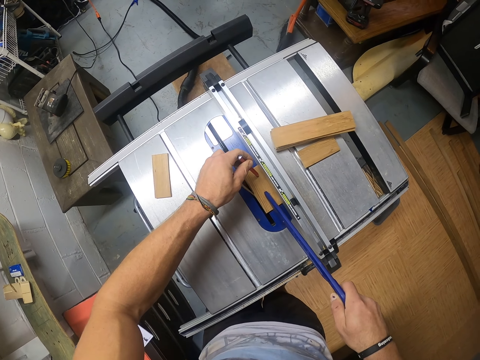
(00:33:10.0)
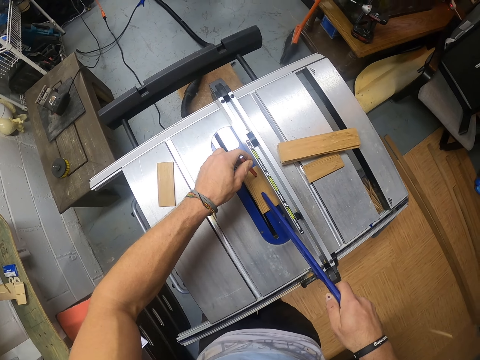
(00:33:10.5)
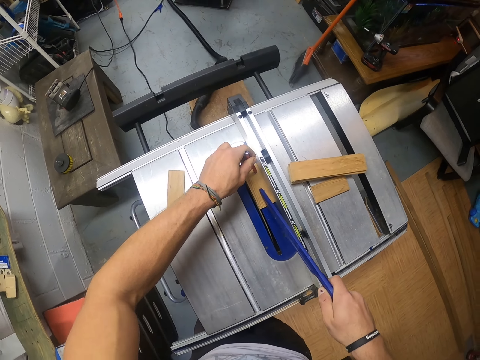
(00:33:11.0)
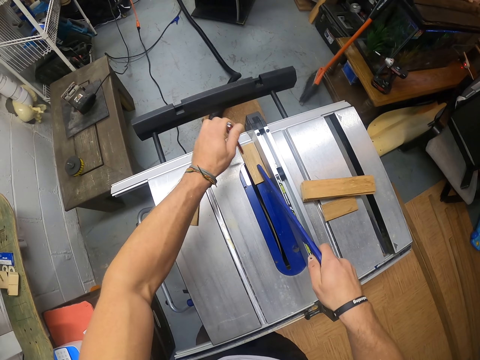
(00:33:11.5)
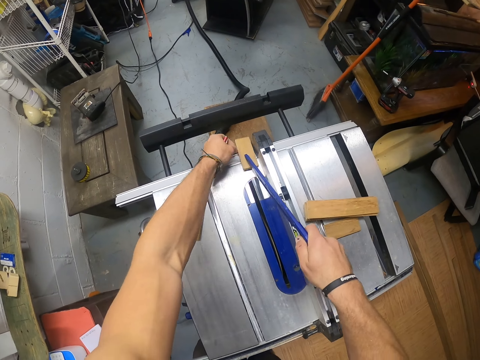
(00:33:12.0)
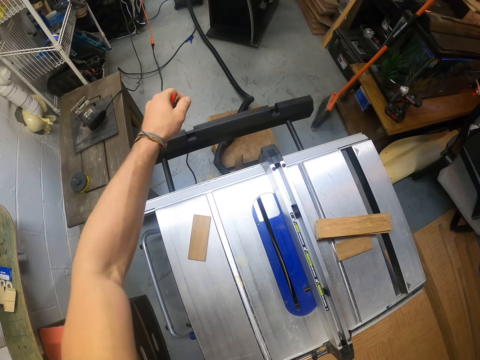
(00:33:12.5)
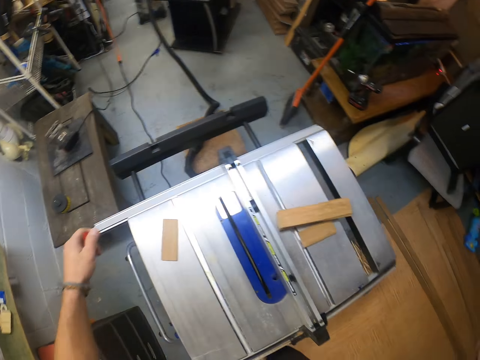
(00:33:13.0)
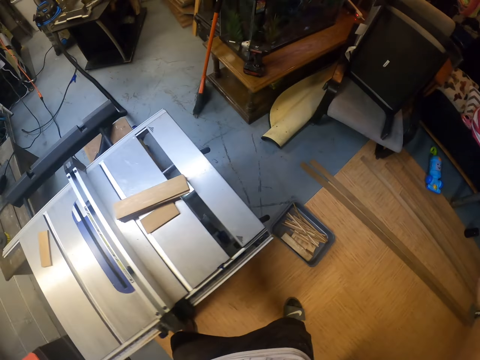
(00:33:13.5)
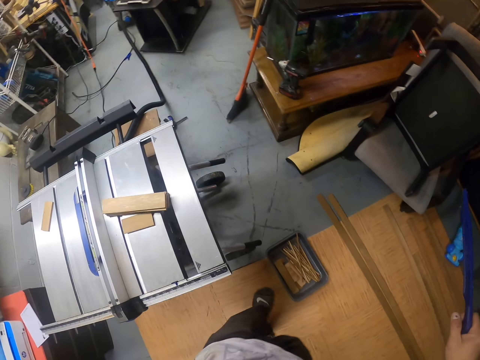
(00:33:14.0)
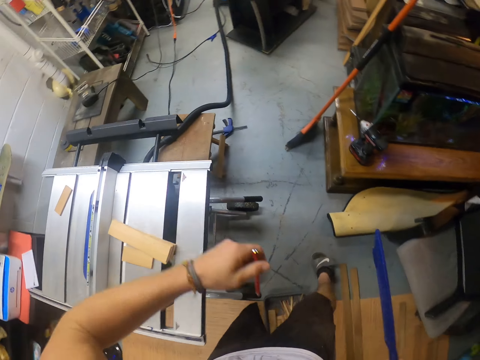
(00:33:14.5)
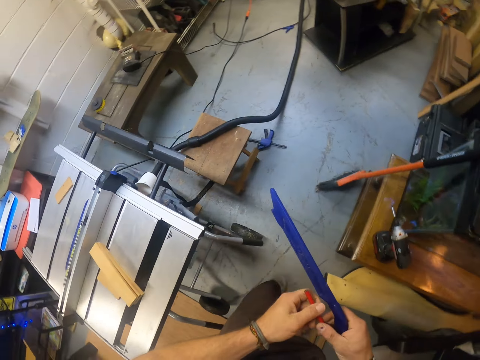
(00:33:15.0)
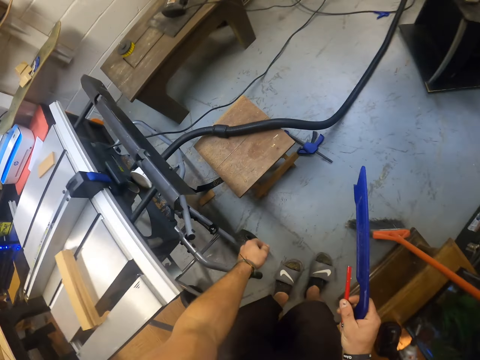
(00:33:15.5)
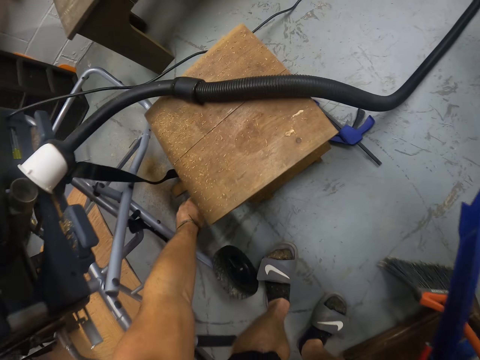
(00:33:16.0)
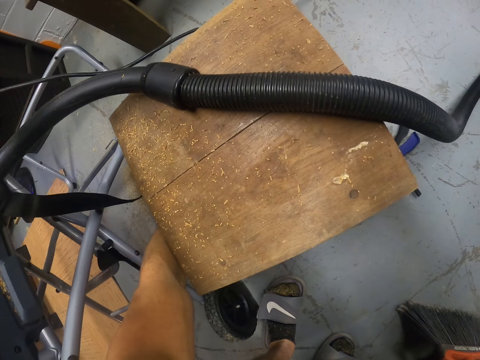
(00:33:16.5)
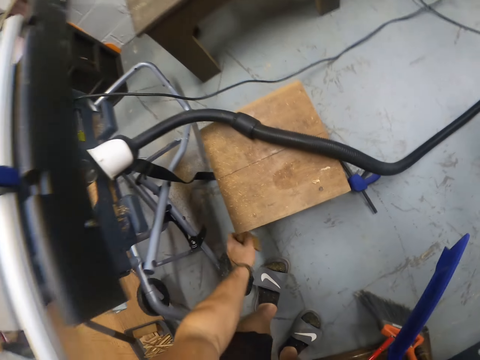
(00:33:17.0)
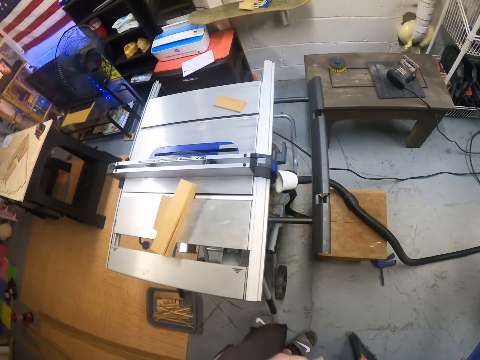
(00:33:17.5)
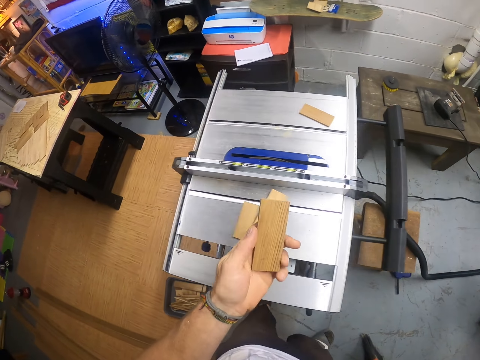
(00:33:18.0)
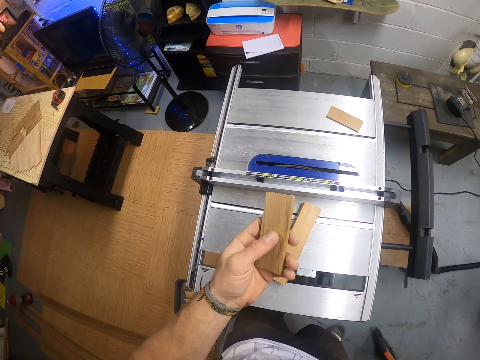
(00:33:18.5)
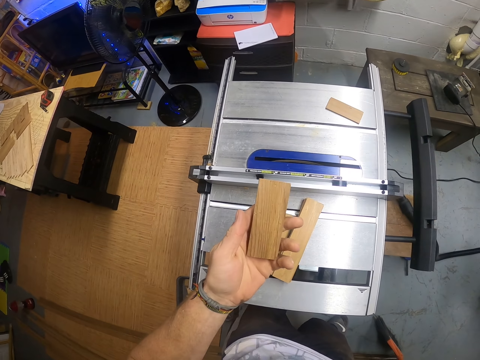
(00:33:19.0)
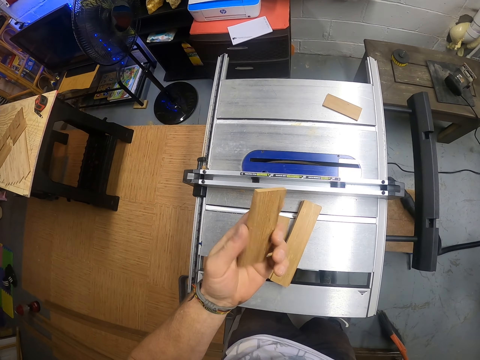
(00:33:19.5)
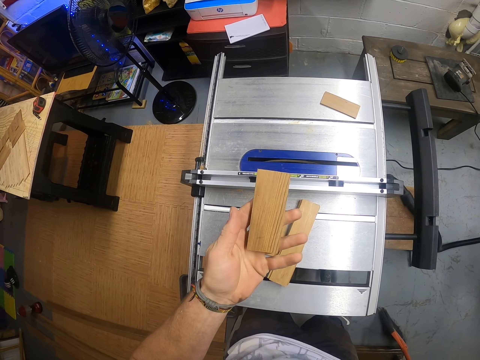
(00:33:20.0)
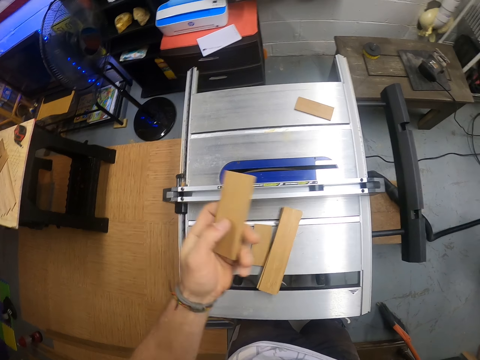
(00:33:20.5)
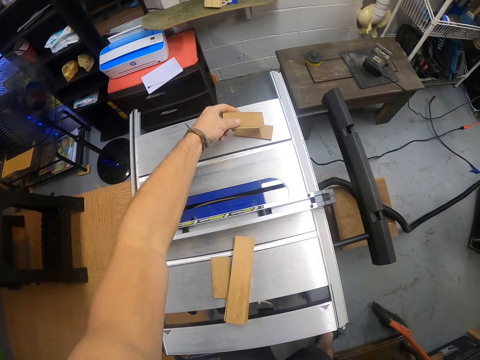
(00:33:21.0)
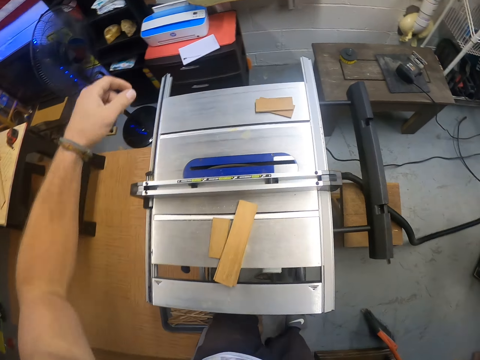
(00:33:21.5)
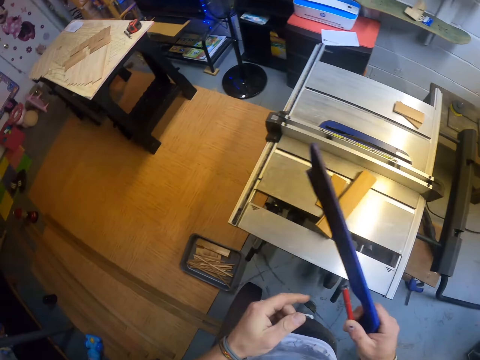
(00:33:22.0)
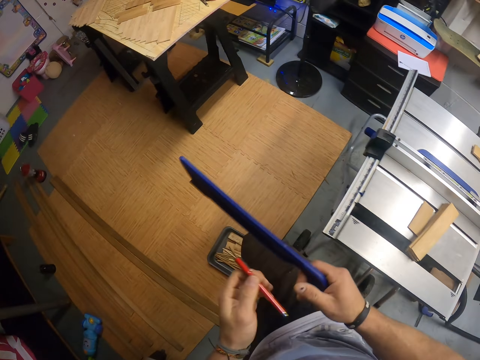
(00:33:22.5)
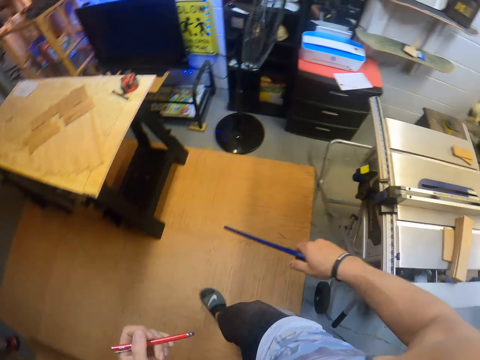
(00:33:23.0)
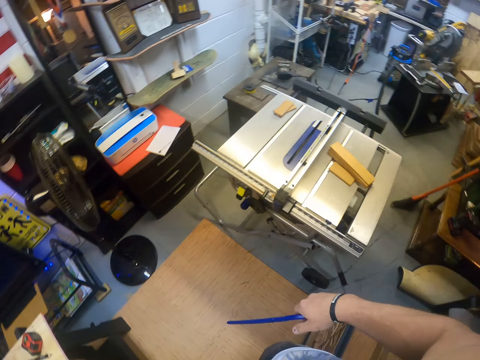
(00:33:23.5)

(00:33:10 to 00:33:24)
The camera wearer drags the piece of wood to the floor. He passes the pen in his left hand to his right hand. He picks up the strip wood from the floor with his left hand. He turns the strip wood in his left hand. He looks at the wood piece in the hand. He places the strip wood in his left hand on the strip wood on the table. He passes the pen in his right hand to his left hand. He walks around the workshop.

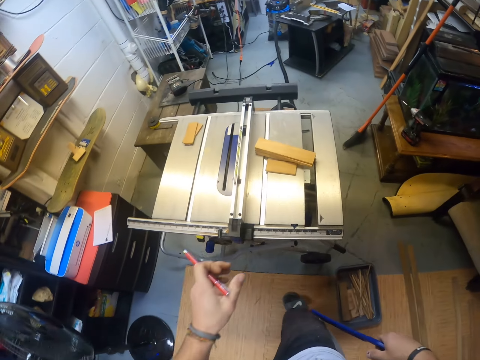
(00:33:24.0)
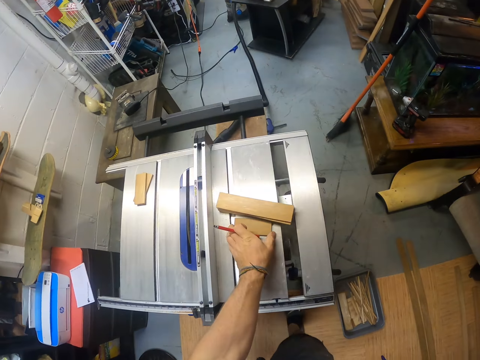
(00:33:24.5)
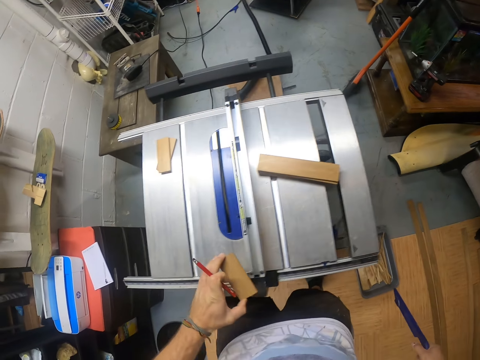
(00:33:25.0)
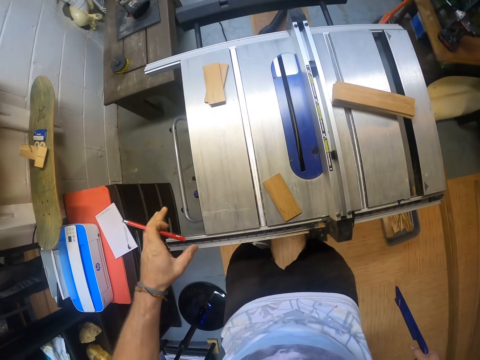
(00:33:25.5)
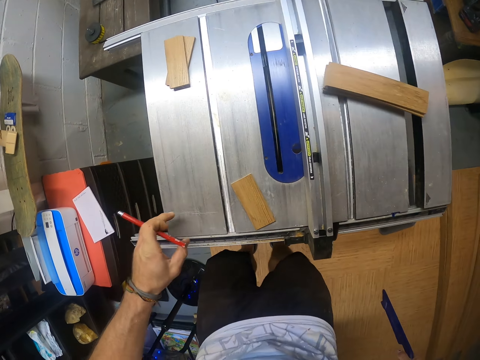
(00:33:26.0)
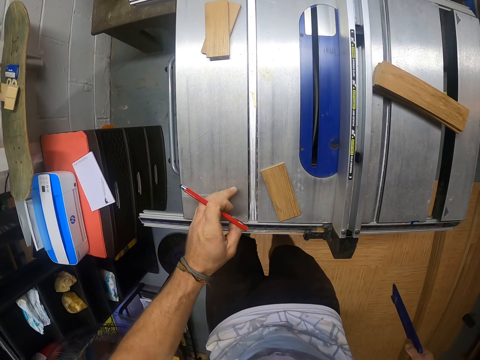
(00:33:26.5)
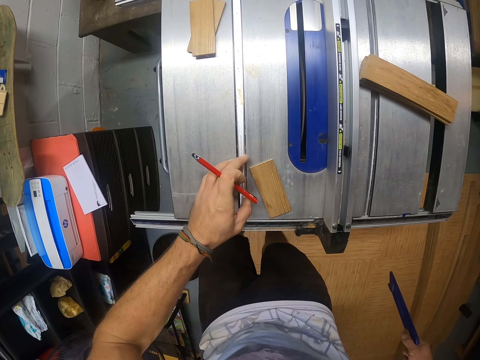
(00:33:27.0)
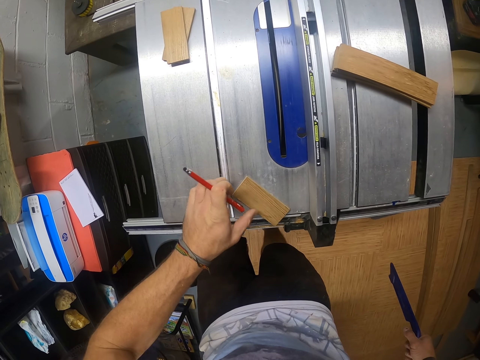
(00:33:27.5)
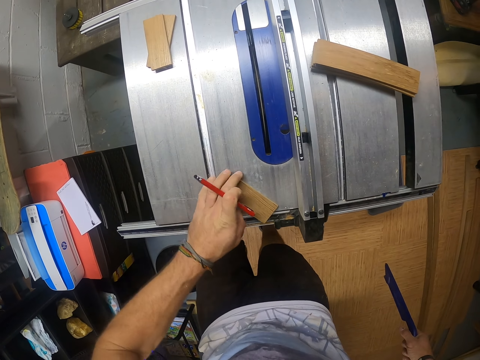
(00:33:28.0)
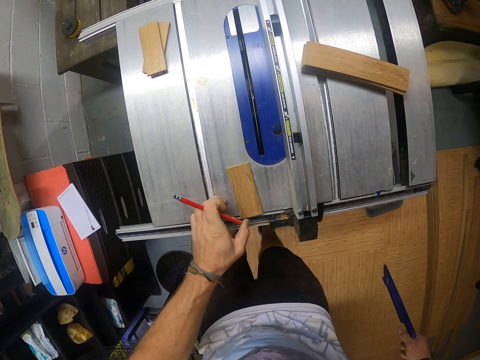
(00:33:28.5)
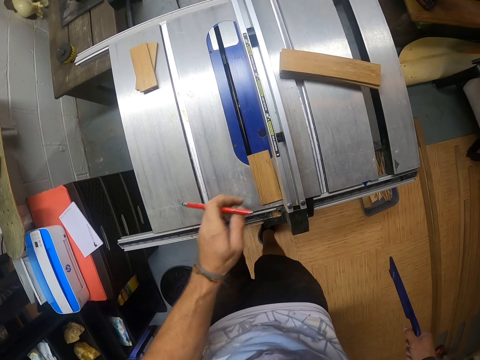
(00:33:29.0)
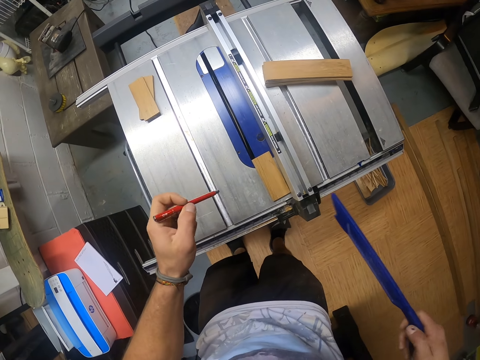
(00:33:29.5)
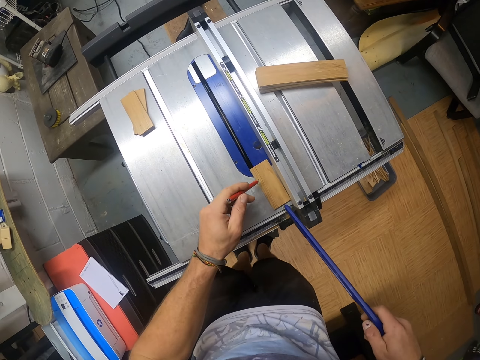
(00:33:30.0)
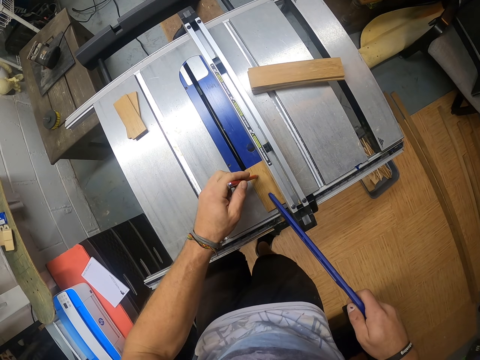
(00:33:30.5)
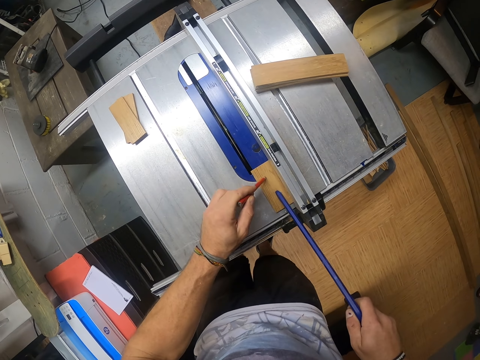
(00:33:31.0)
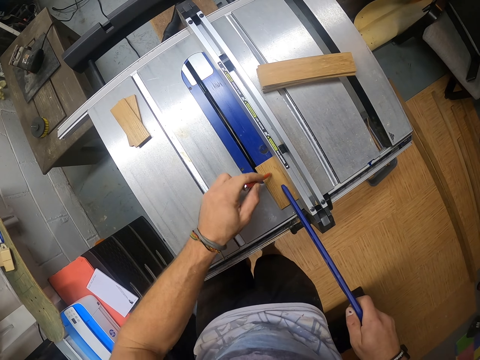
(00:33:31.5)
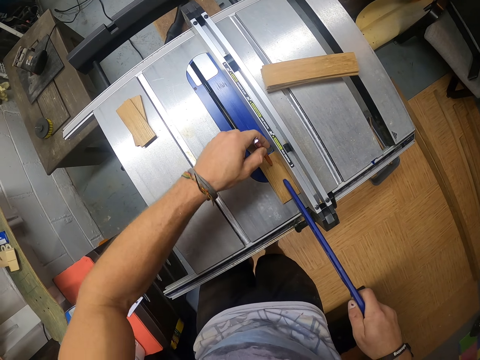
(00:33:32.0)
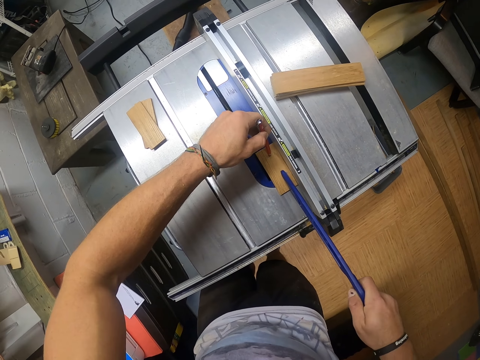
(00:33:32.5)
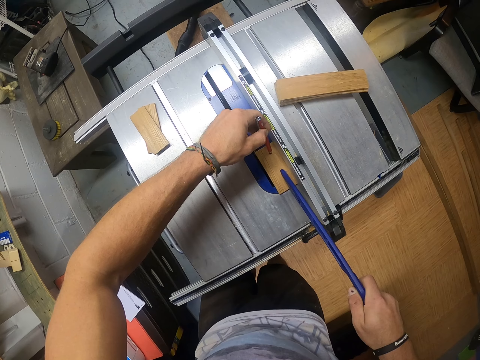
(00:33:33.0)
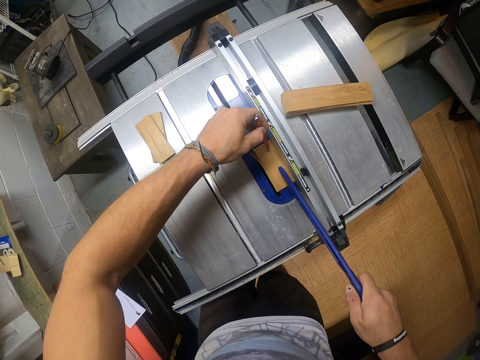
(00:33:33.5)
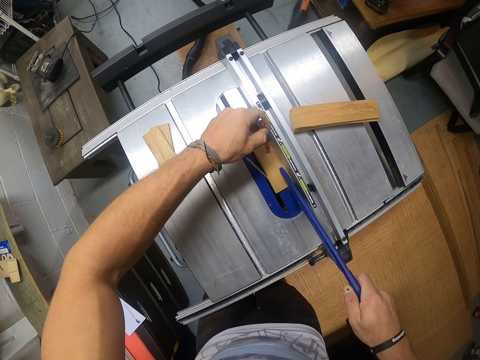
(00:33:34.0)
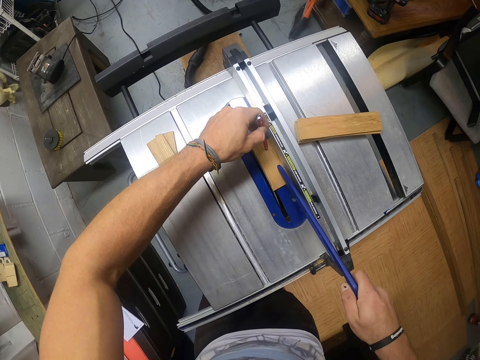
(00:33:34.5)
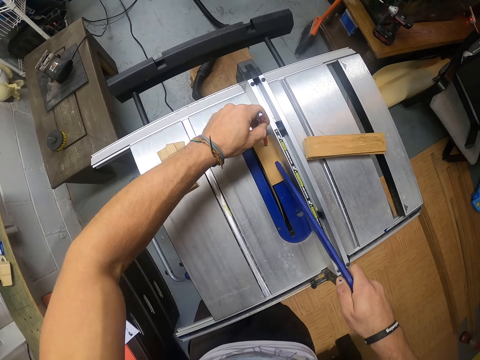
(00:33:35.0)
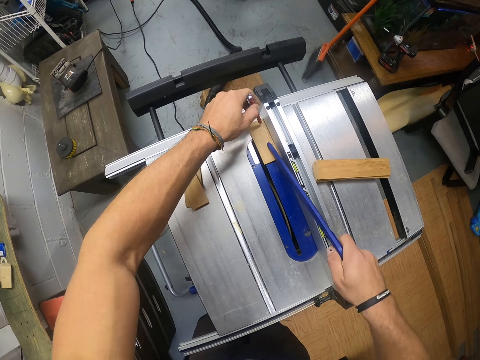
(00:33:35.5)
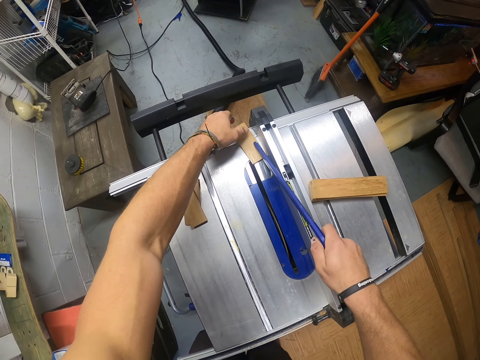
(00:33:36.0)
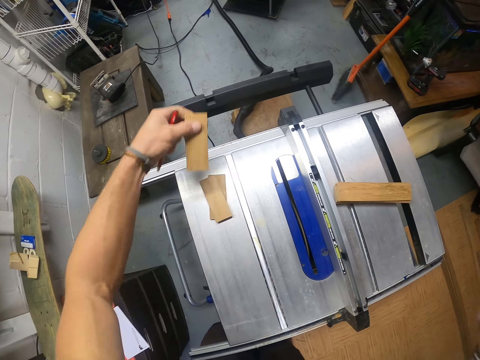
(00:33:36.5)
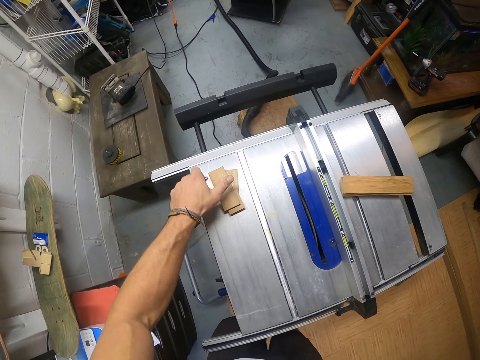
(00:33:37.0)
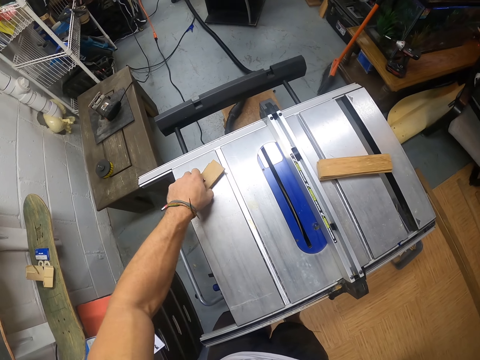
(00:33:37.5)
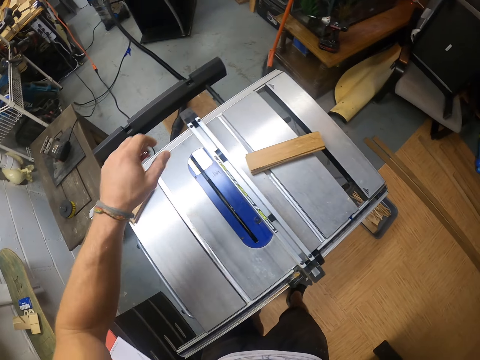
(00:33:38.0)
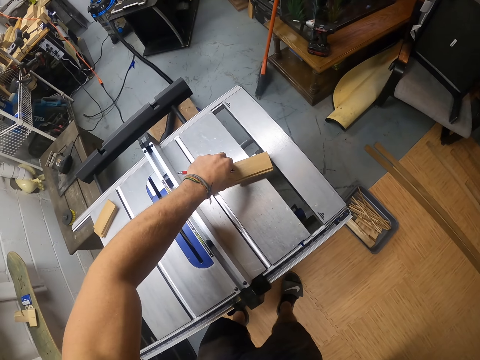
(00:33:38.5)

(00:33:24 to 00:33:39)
The camera wearer picks up a strip wood from the table saw with his left hand. He places the strip wood in his left hand on the table saw. He moves the strip wood on the table saw with his left hand. He places the pen in his left hand on the strip wood on the table saw. He pushes the strip wood between the rip gauge and the blade of the table saw with the push stick in his right hand. He picks up the strip wood from the table saw with his left hand. He places the strip wood in his left hand on the stack of strip wood on the table saw. He adjusts the stack of wood on the table saw with his left hand. He picks up a strip wood from the stack of strip wood on the table saw with his left hand.
